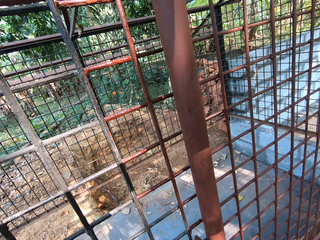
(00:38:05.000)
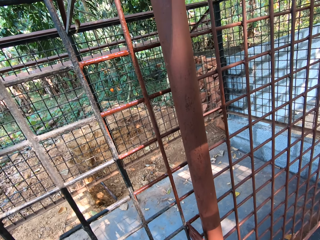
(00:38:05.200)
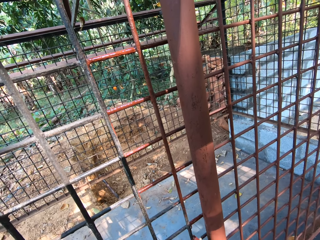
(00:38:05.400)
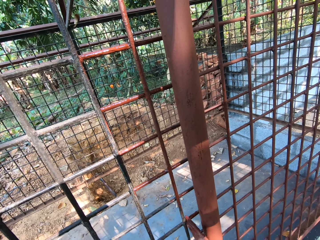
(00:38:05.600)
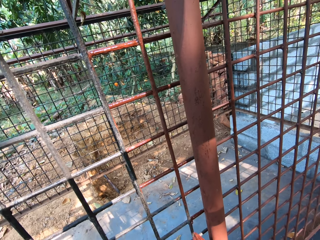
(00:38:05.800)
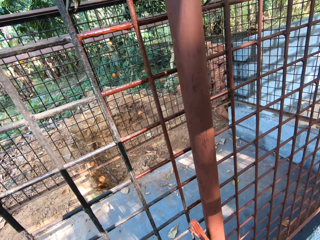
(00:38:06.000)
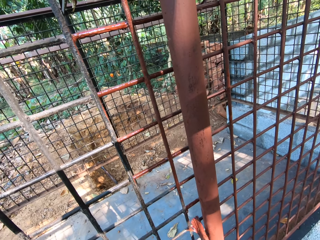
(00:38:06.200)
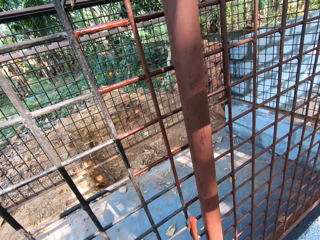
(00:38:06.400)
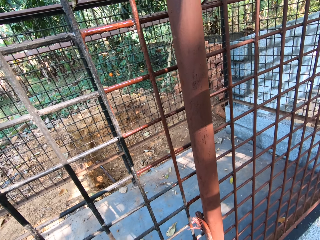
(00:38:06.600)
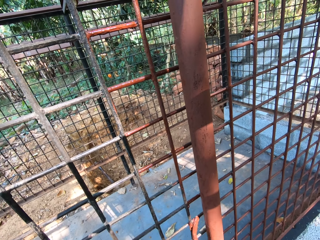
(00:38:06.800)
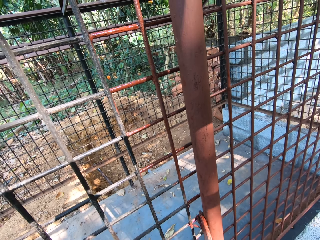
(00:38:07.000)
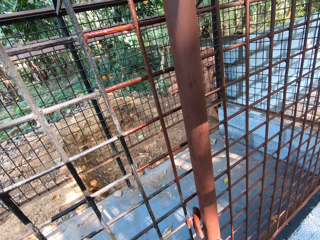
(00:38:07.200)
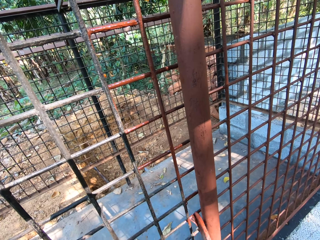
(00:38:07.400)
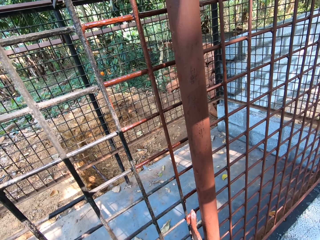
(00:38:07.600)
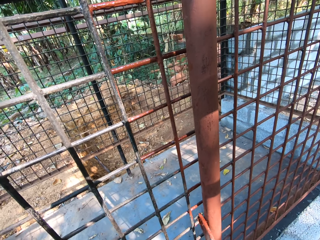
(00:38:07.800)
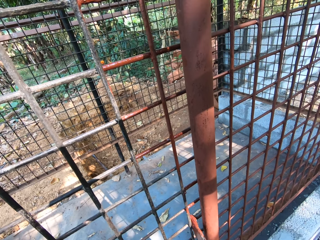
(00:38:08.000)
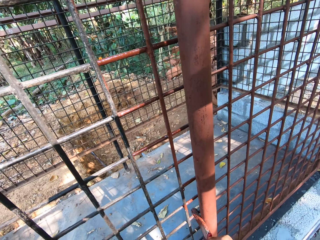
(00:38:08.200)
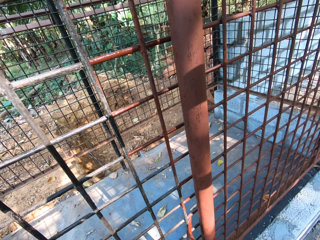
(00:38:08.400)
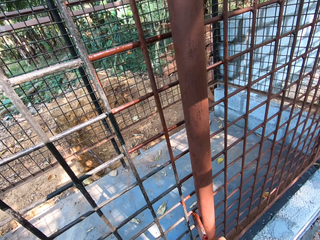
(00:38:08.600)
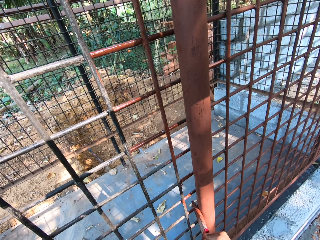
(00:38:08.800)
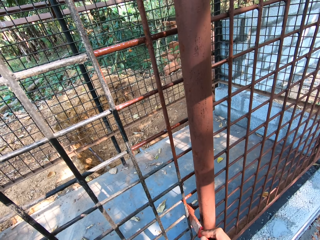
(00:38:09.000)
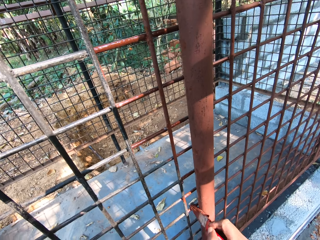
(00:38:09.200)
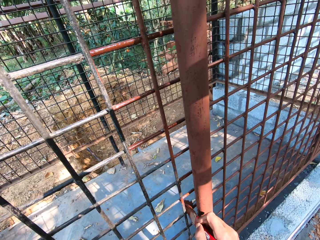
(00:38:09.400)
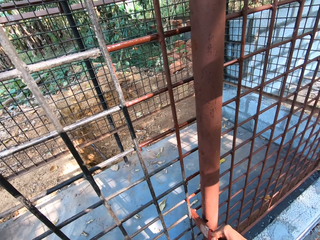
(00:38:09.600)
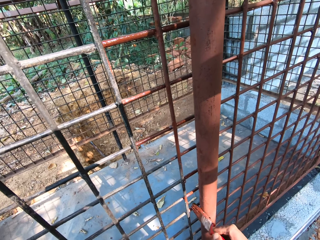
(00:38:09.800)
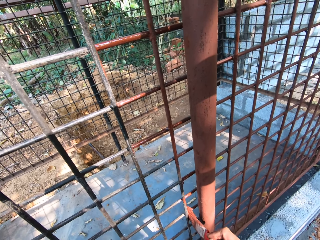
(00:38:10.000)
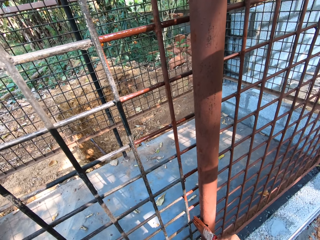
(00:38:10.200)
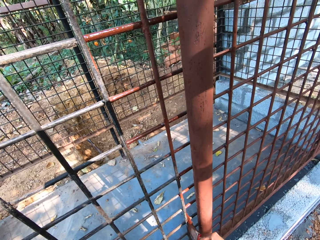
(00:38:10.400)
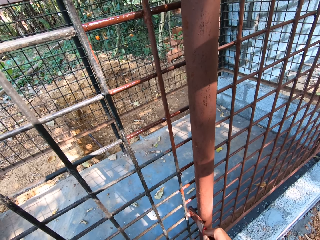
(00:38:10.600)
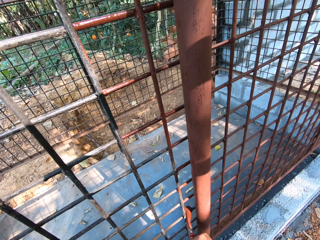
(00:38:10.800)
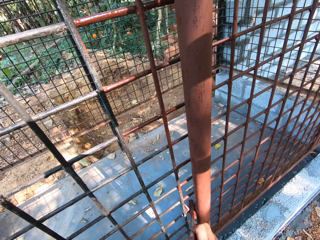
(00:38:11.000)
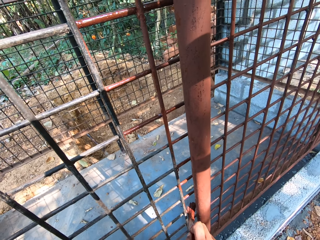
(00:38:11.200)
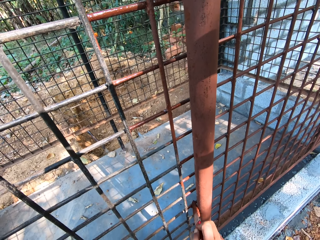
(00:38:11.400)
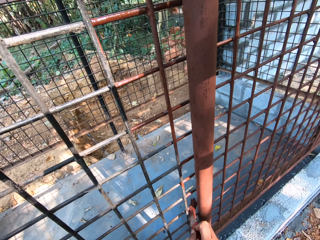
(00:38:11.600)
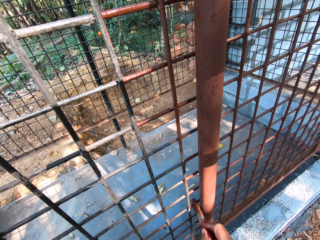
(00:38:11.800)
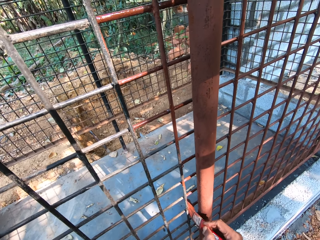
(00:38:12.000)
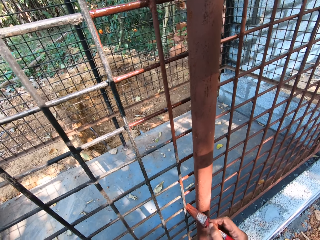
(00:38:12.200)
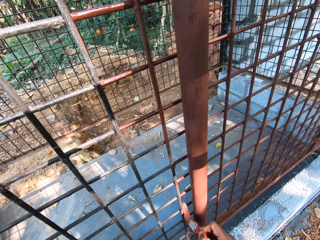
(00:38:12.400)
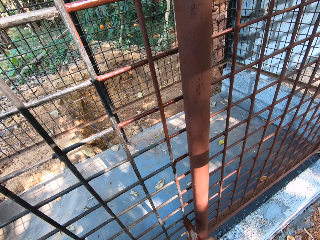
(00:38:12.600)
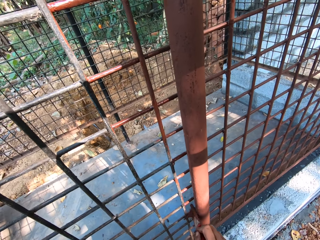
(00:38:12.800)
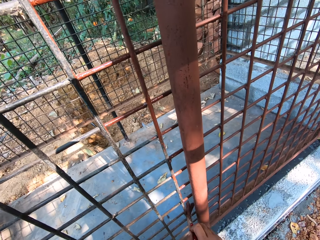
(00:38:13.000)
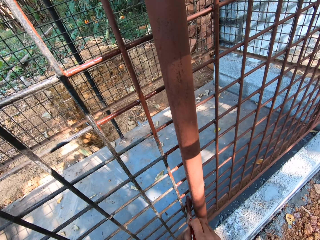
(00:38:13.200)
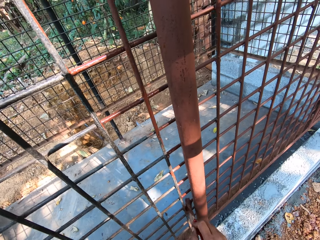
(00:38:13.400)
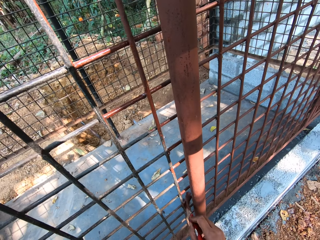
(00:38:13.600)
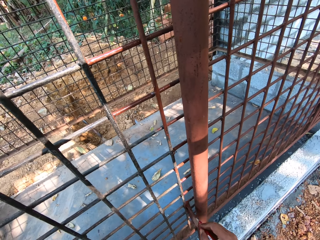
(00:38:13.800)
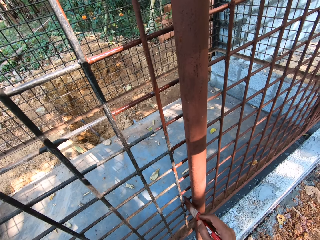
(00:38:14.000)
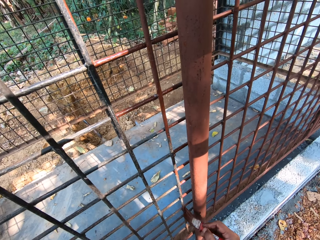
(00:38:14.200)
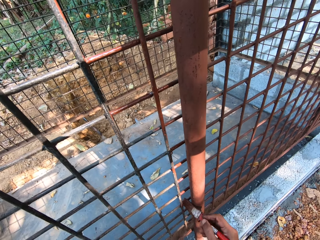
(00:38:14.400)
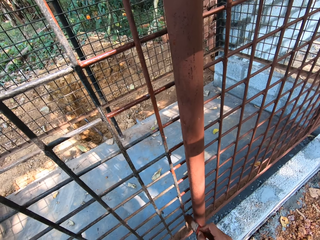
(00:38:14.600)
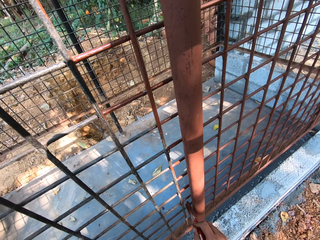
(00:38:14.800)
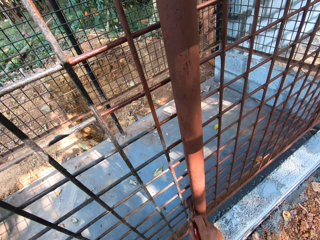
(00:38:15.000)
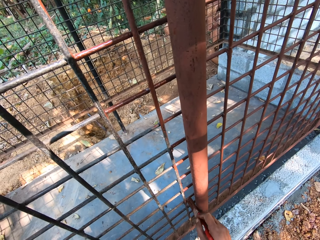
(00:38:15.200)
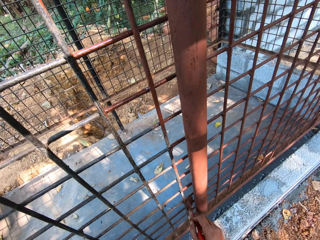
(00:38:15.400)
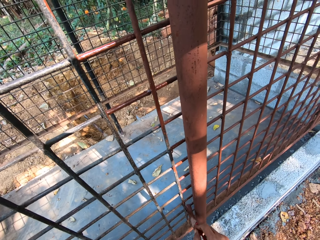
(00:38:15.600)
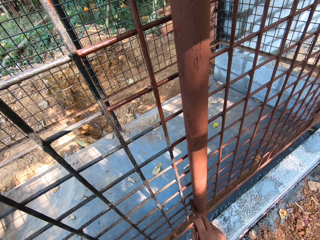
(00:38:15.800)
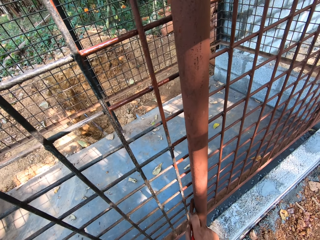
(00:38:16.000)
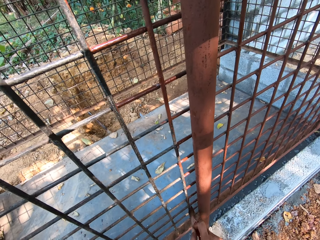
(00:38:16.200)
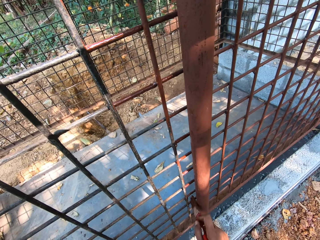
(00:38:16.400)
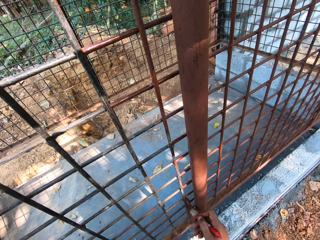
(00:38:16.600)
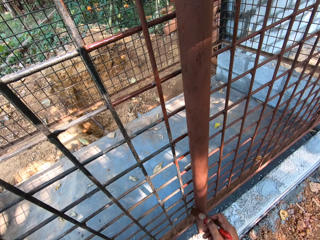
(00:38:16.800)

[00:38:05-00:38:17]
The man converses with the camera wearer. The camera wearer paints the metal. The man converses with the camera wearer. The camera wearer paints the metal.

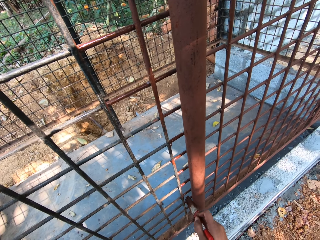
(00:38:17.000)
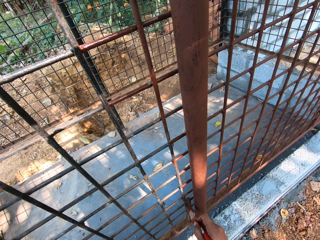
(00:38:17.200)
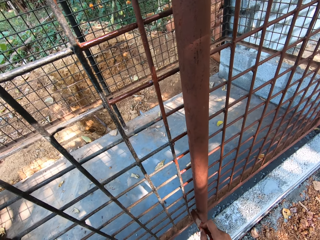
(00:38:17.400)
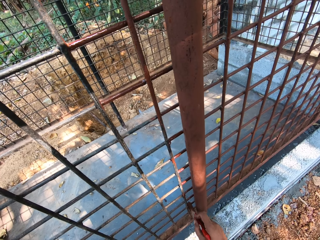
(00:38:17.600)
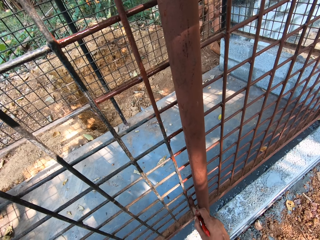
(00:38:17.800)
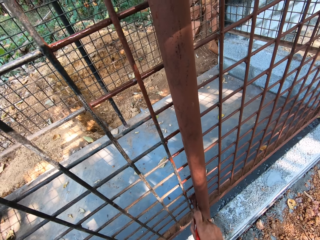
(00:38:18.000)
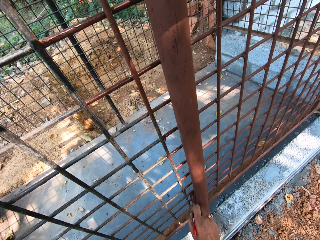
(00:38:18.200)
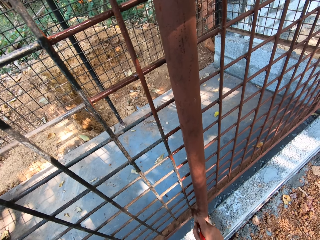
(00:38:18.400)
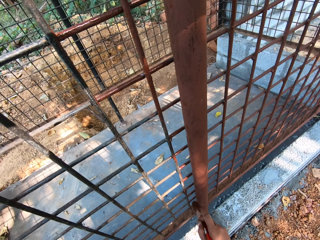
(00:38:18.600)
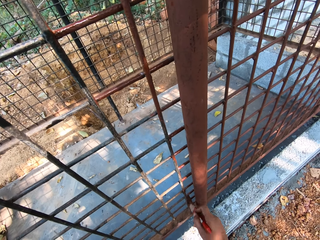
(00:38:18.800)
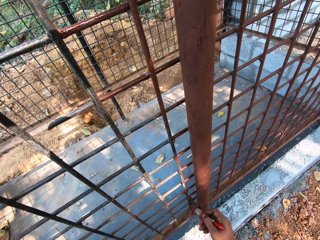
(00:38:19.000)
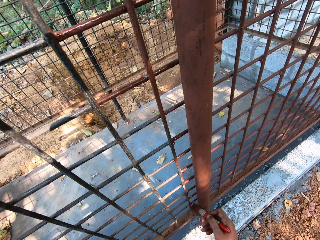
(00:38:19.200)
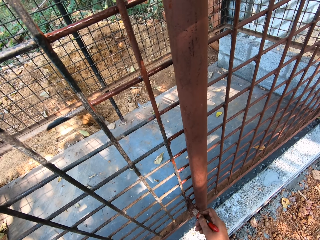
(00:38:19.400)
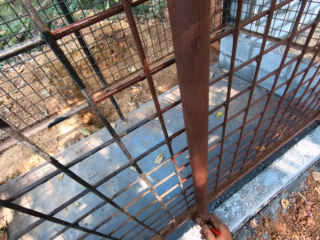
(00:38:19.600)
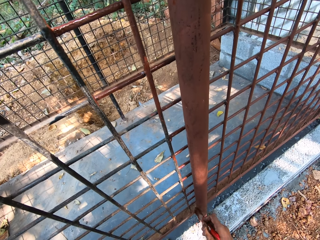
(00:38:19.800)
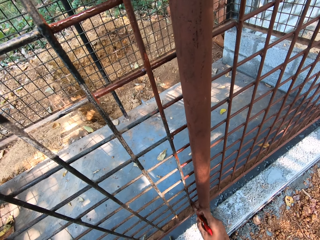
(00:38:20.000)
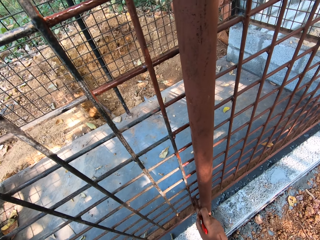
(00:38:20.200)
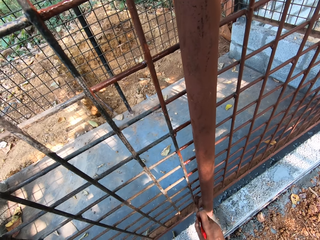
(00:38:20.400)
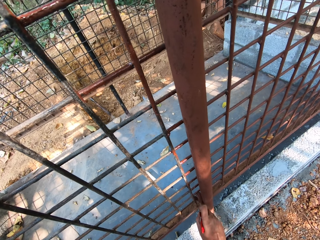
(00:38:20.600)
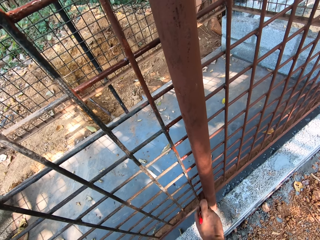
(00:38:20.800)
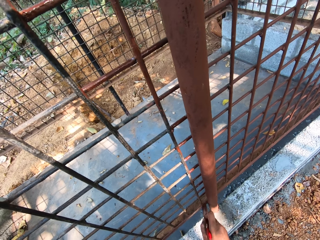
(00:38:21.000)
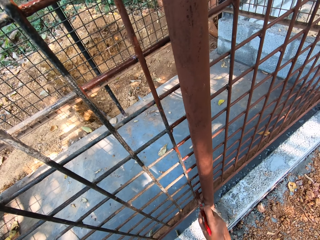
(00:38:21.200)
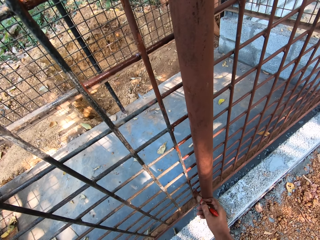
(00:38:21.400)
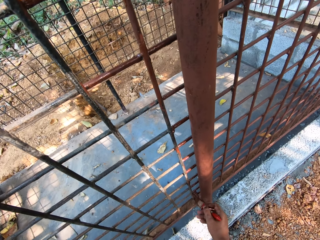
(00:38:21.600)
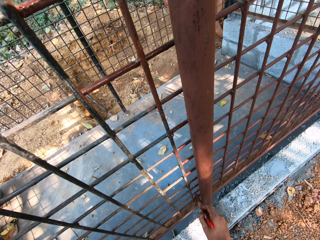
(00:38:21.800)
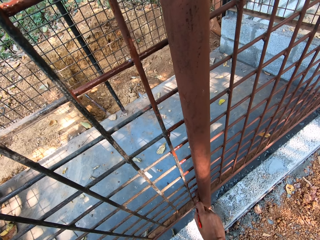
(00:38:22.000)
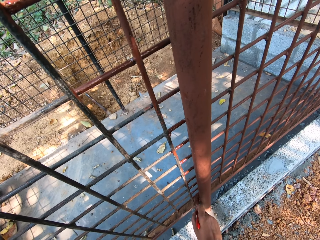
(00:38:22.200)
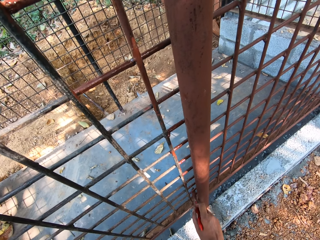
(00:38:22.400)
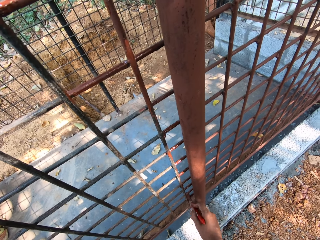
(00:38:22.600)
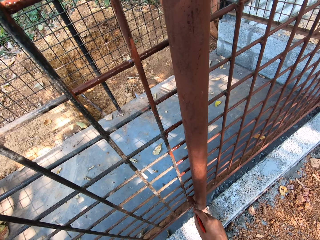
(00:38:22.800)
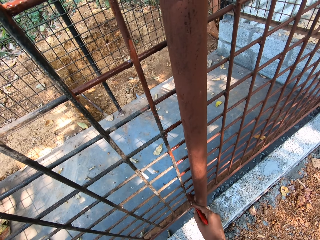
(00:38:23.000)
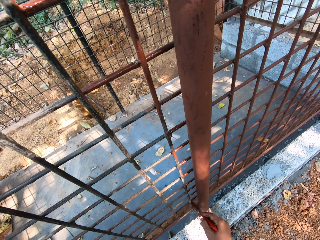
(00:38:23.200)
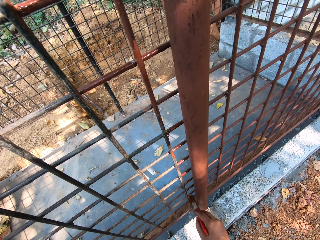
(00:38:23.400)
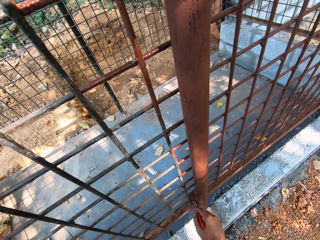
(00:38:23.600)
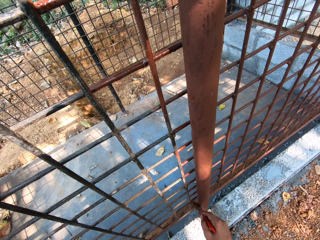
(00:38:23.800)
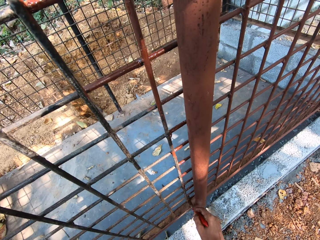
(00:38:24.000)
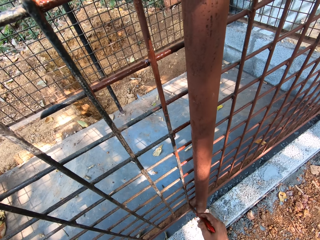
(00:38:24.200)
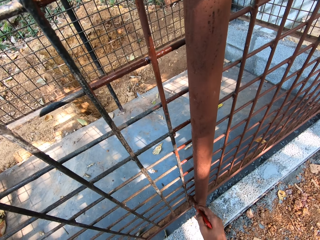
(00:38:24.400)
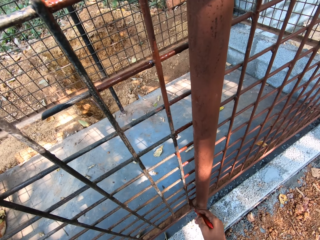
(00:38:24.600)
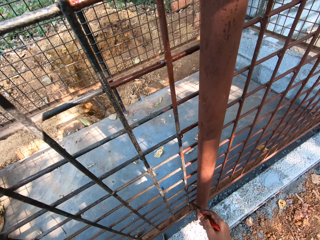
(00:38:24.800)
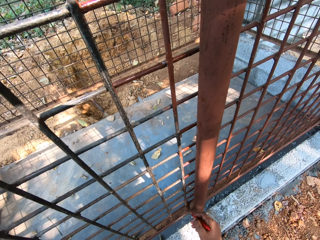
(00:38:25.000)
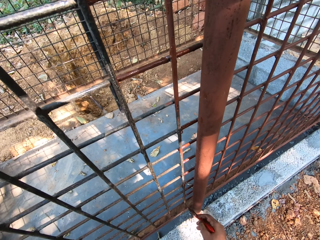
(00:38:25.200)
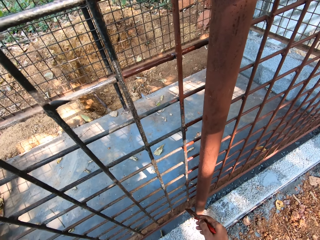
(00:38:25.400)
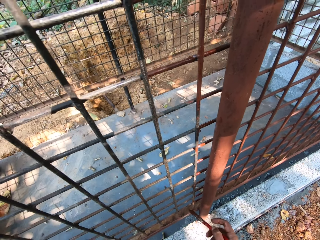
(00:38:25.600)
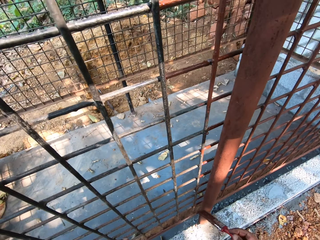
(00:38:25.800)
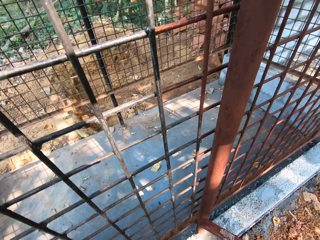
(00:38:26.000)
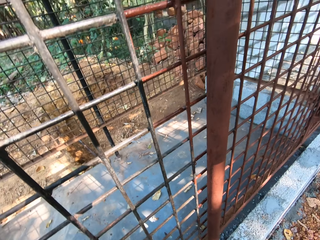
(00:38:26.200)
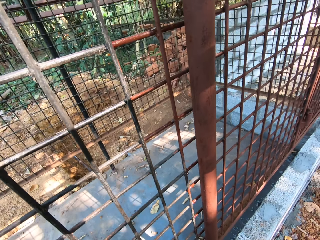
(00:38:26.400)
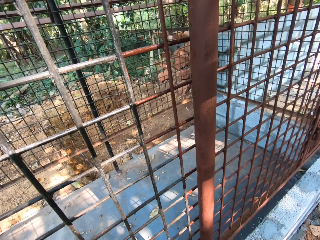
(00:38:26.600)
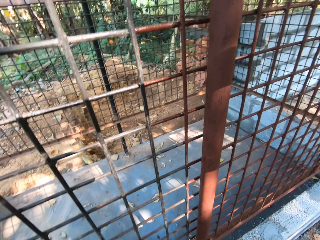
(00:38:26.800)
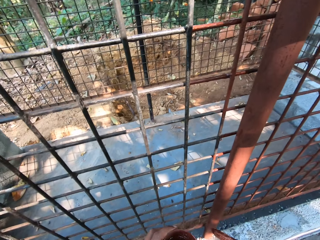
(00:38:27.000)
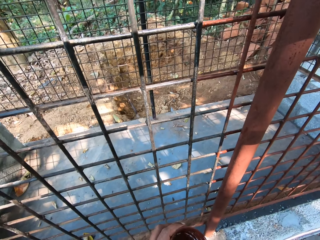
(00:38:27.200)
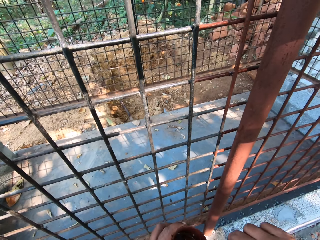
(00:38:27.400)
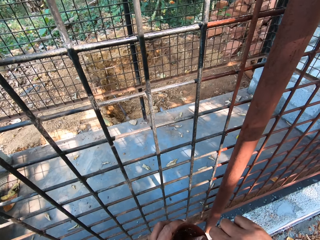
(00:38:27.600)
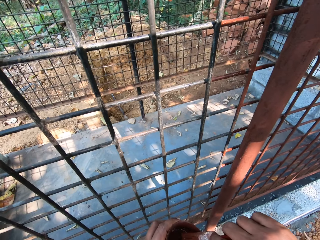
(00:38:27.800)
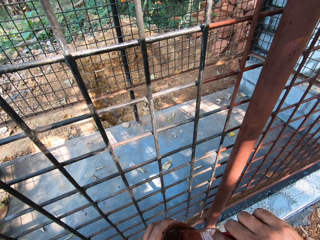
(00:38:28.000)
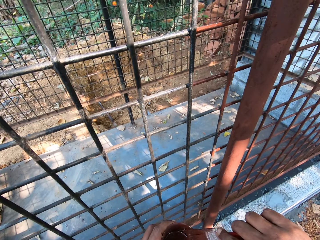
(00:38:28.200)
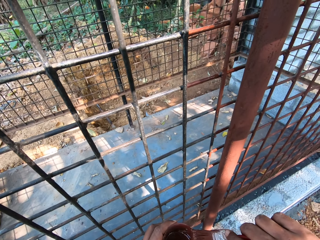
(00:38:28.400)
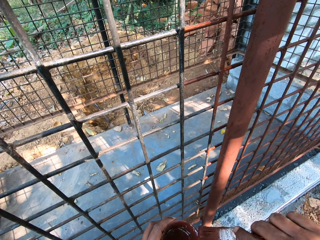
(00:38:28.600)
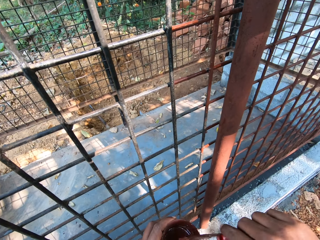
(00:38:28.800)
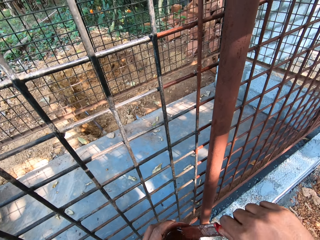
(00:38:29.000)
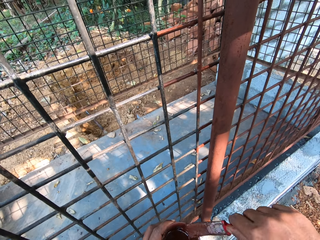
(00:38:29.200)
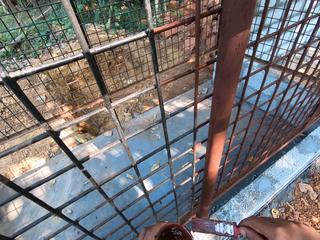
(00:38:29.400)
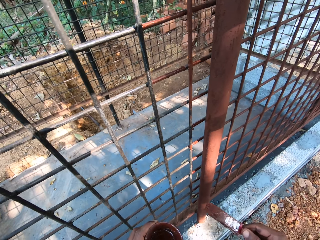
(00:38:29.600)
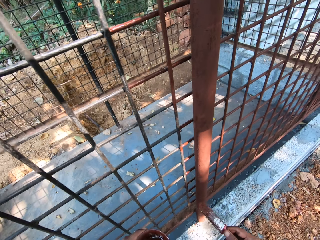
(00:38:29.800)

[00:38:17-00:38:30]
The camera wearer converses with a man. He paints the metal. He dips the paintbrush into the cup of paint with his right hand. He dabs paint on the cup of paint, from the paintbrush in his right hand.
